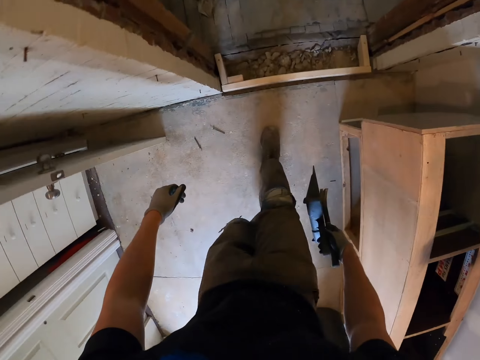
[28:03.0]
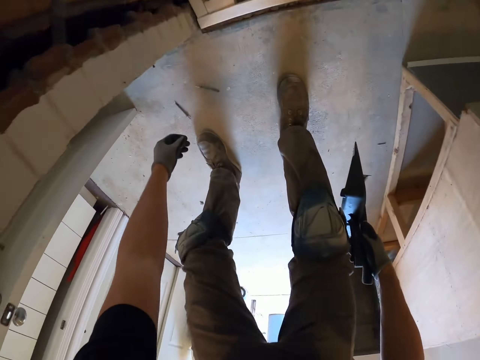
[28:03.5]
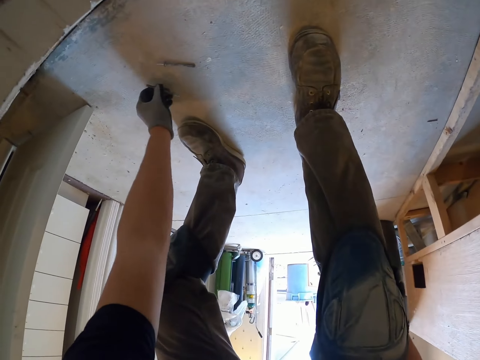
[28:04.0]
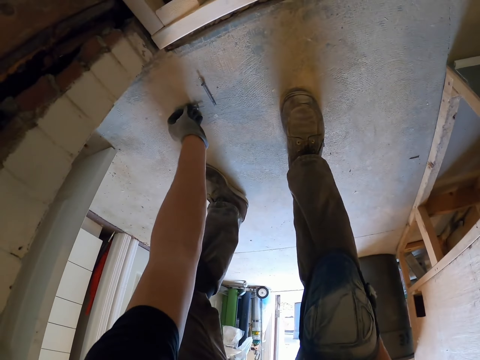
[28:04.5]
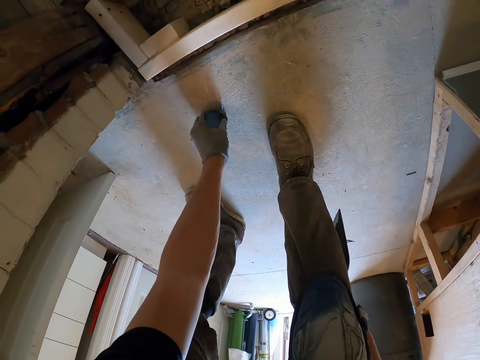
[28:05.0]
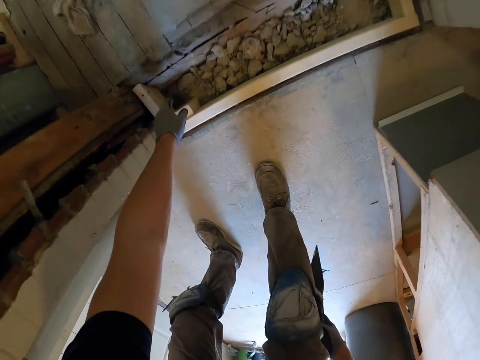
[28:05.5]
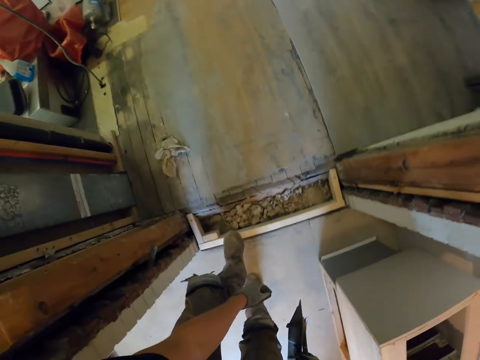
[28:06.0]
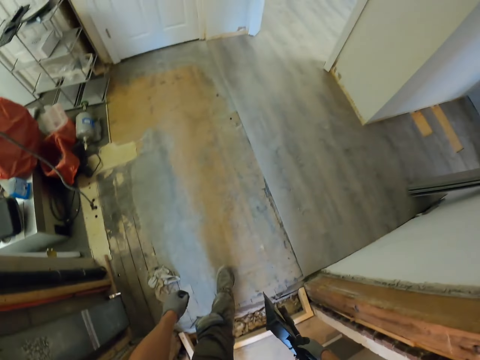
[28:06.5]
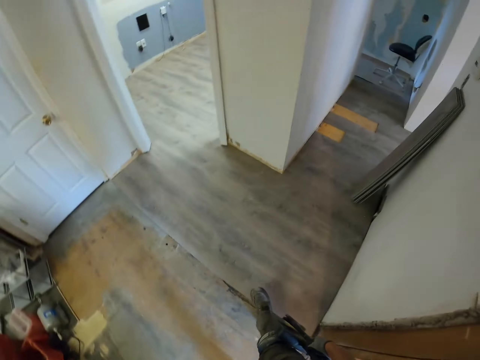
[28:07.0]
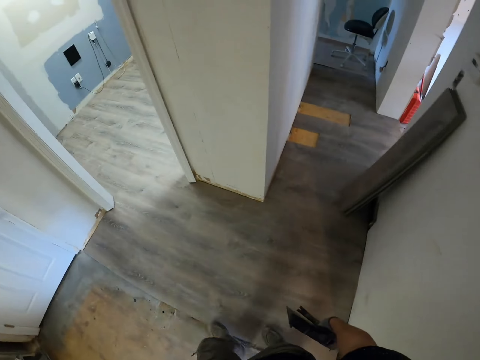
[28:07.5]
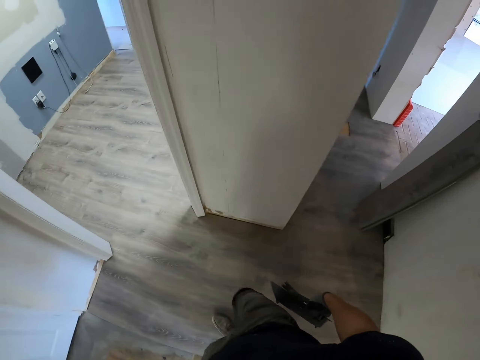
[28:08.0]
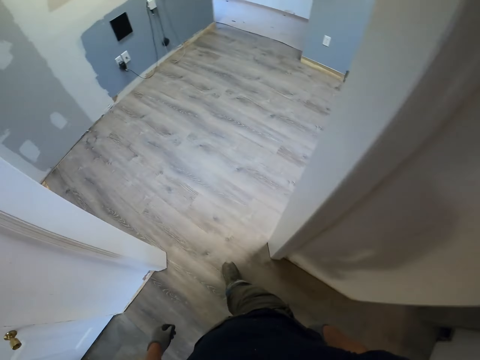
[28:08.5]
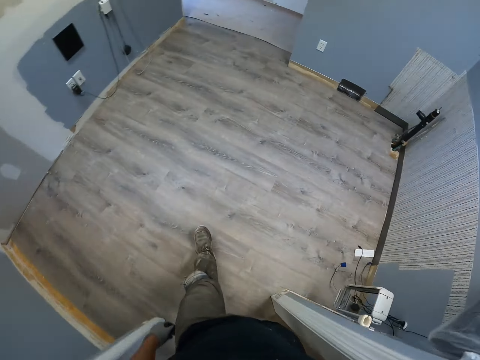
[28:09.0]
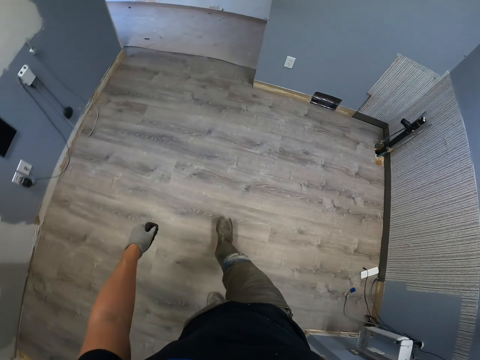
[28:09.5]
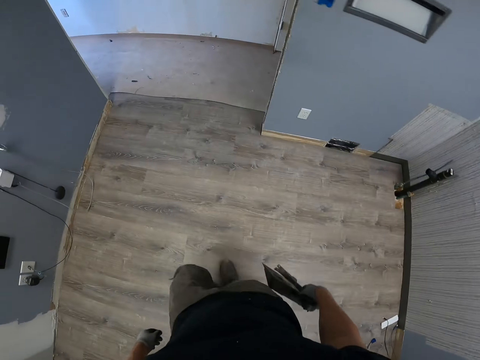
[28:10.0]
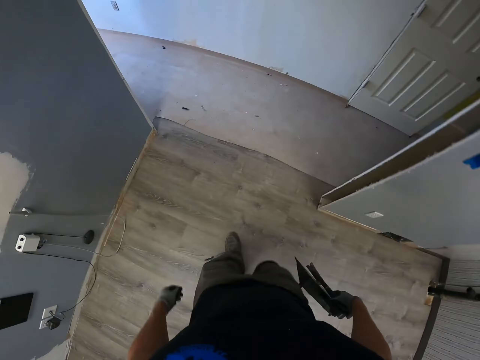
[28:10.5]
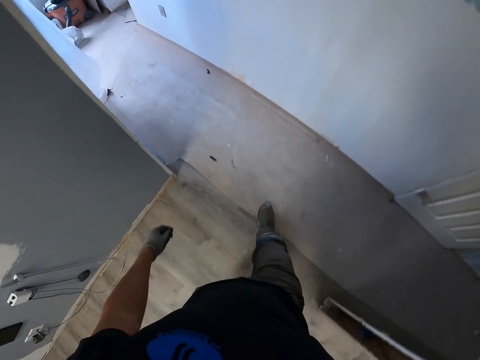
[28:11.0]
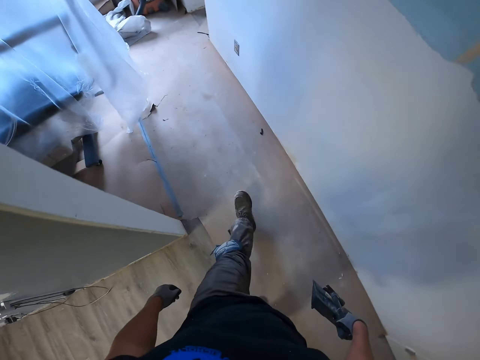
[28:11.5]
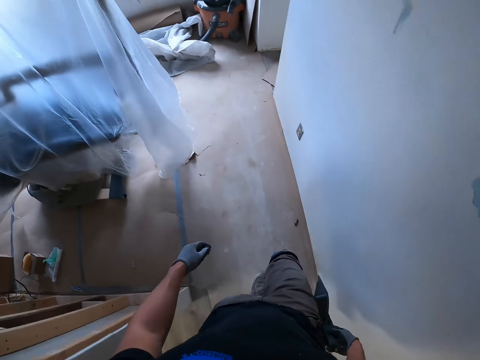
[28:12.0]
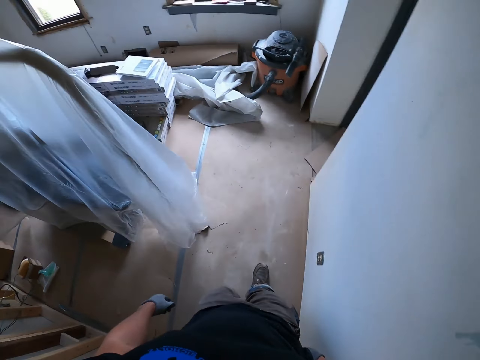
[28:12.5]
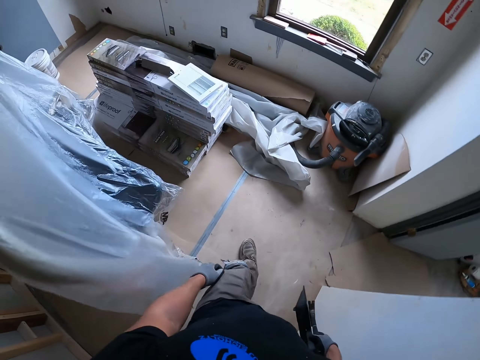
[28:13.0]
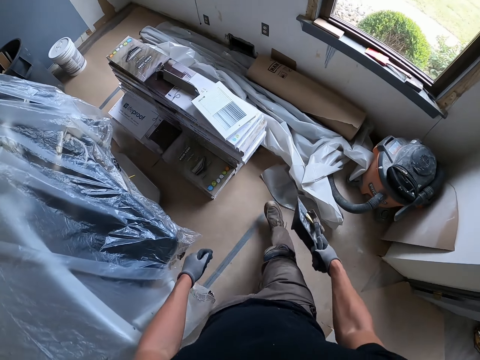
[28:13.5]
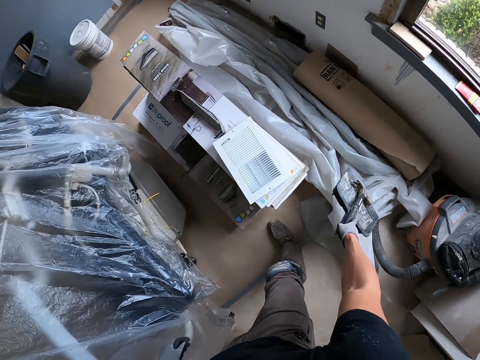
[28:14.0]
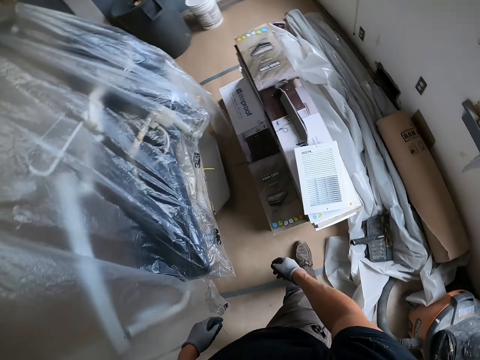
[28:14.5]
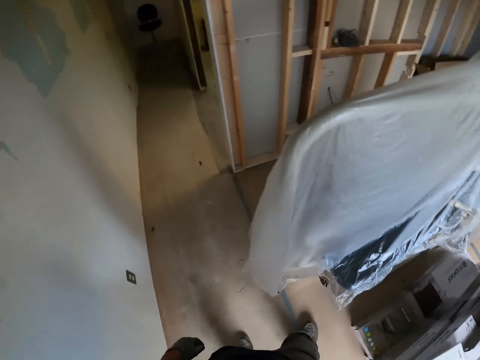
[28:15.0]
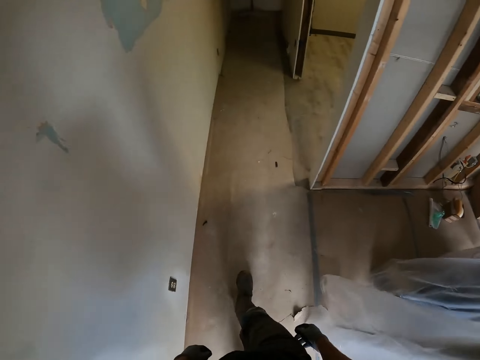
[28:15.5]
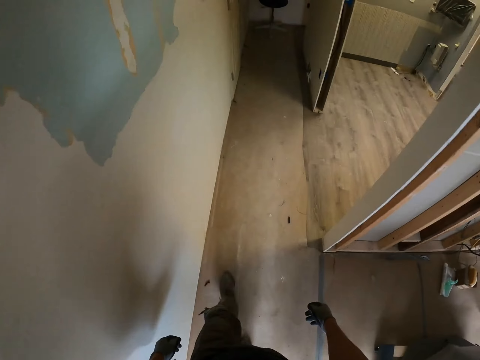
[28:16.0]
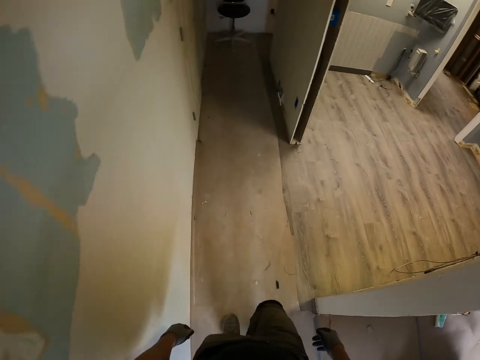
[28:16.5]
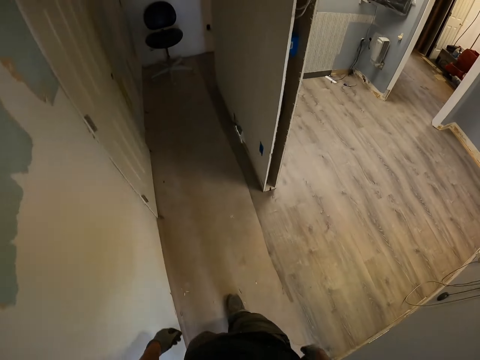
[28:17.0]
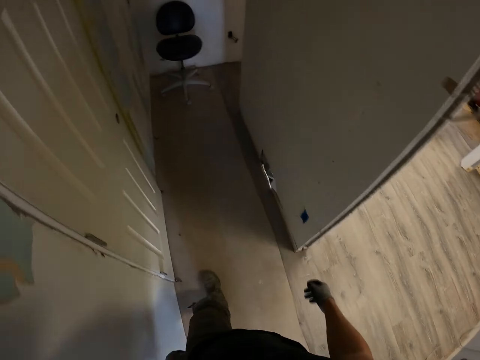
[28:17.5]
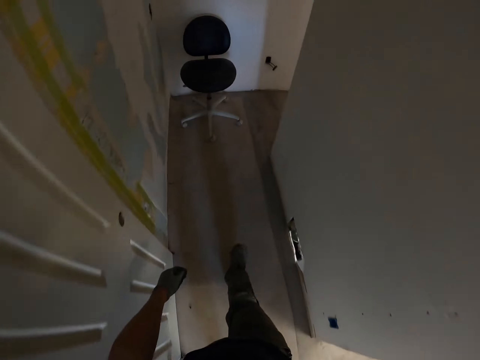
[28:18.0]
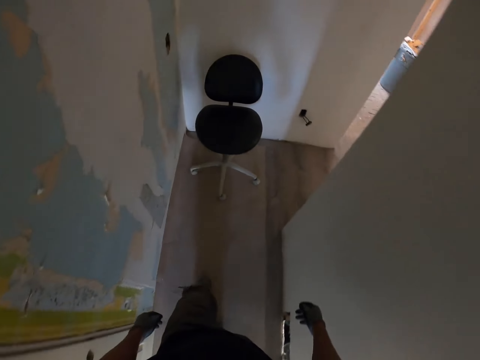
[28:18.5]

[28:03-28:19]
The camera wearer picks up something from the floor. They walk around. They move to another room. They throw the hammer and dustpan on a paper on the floor. They turn around and walk around.

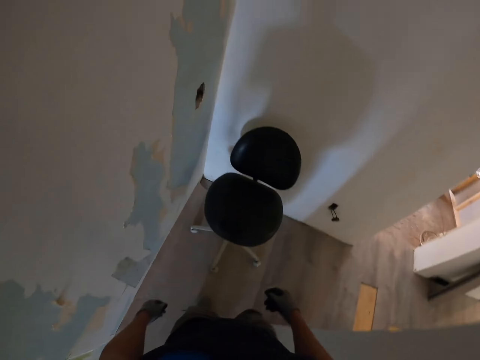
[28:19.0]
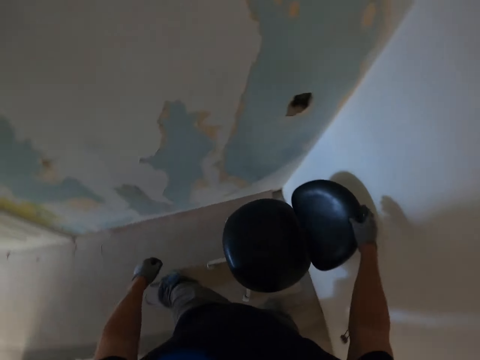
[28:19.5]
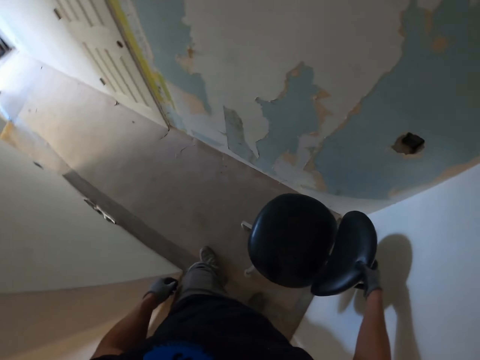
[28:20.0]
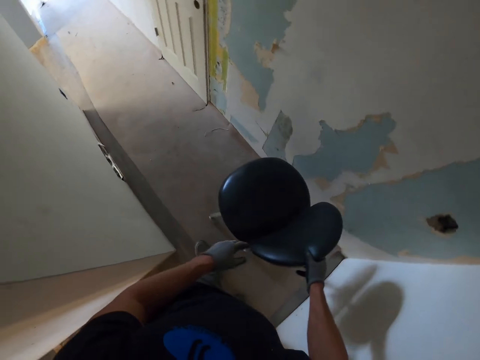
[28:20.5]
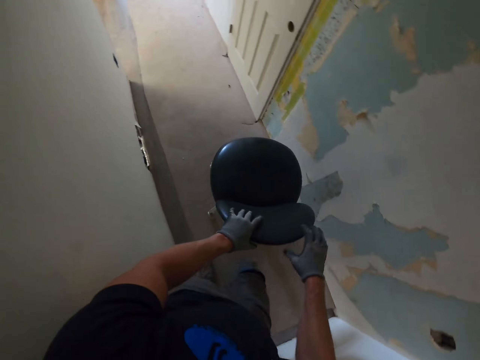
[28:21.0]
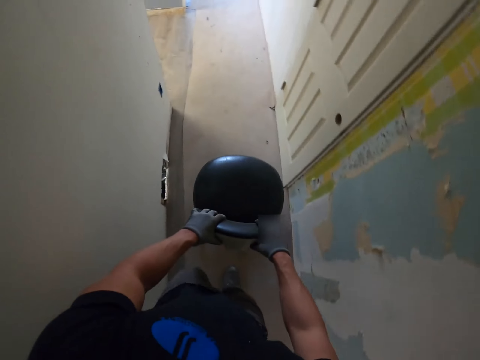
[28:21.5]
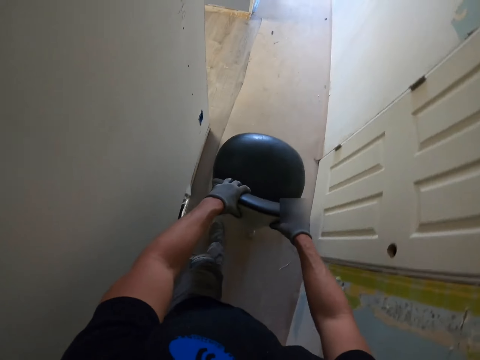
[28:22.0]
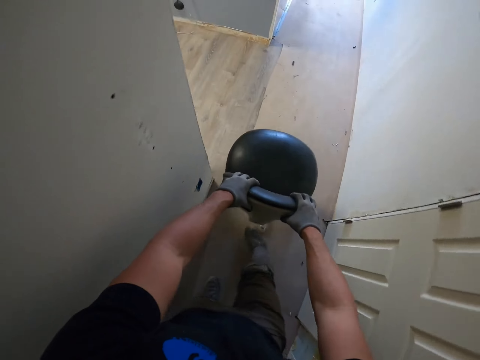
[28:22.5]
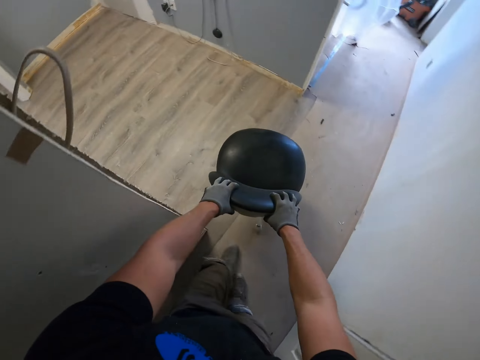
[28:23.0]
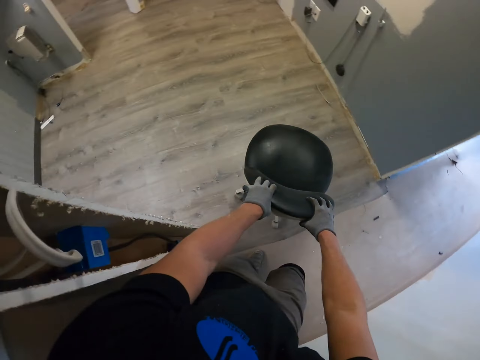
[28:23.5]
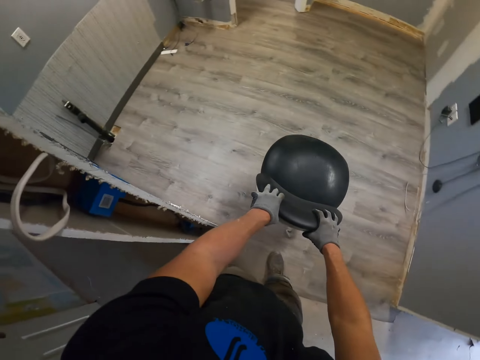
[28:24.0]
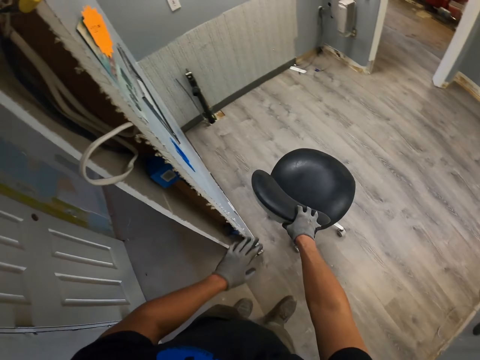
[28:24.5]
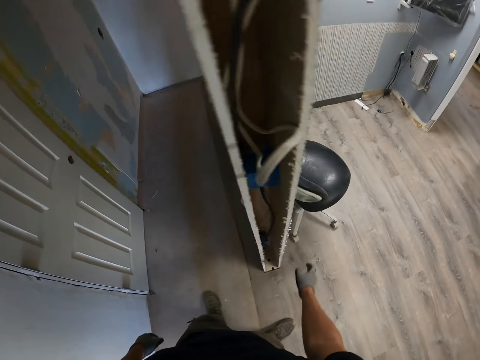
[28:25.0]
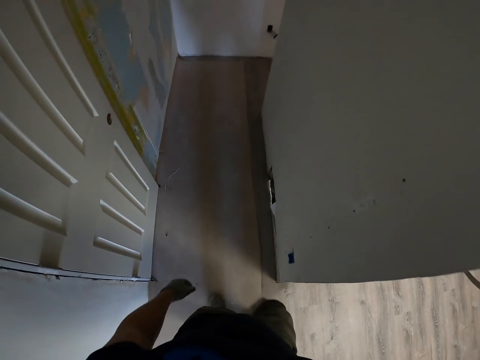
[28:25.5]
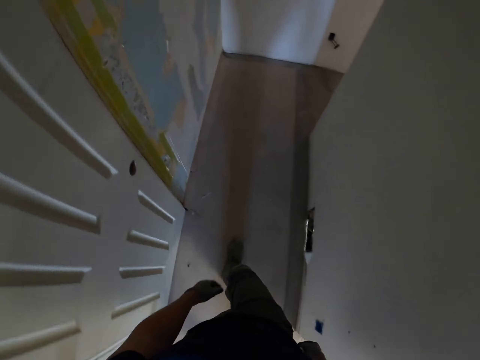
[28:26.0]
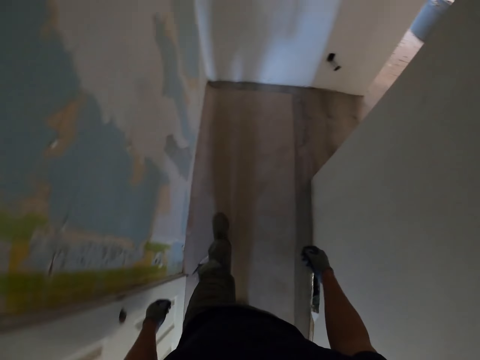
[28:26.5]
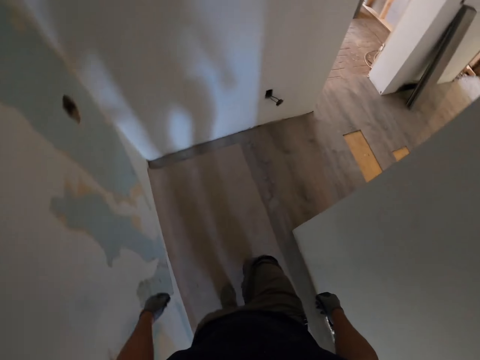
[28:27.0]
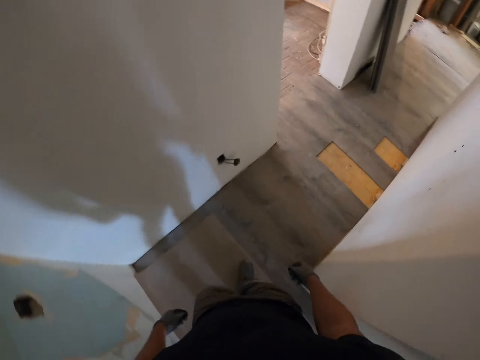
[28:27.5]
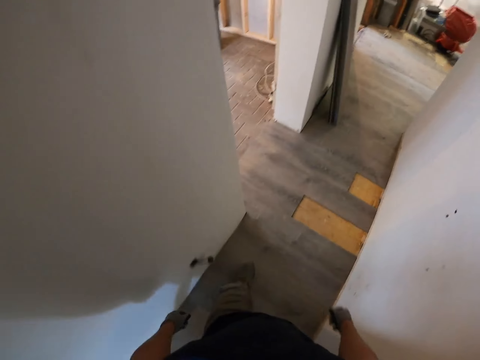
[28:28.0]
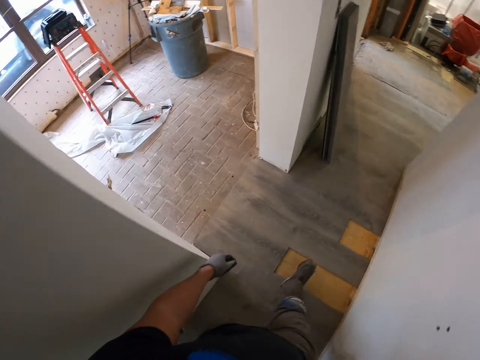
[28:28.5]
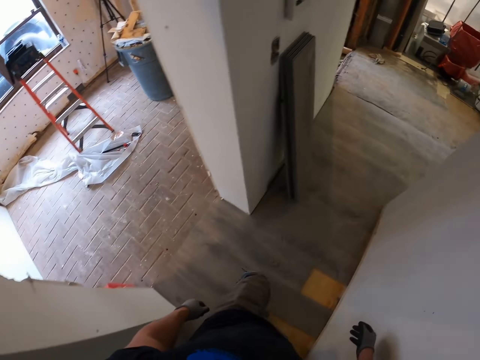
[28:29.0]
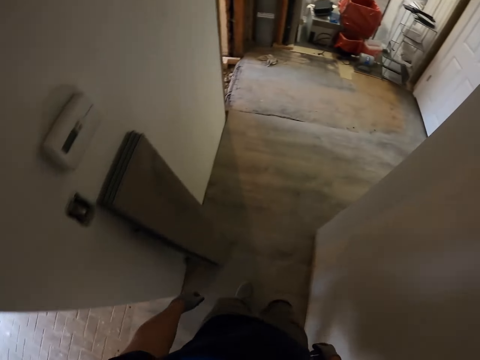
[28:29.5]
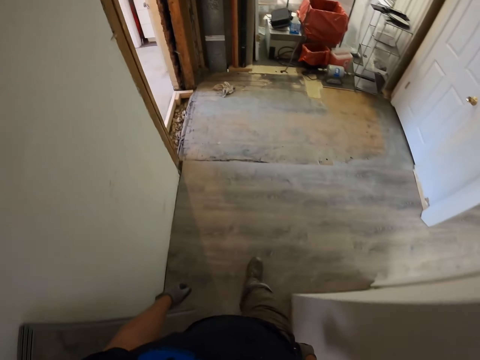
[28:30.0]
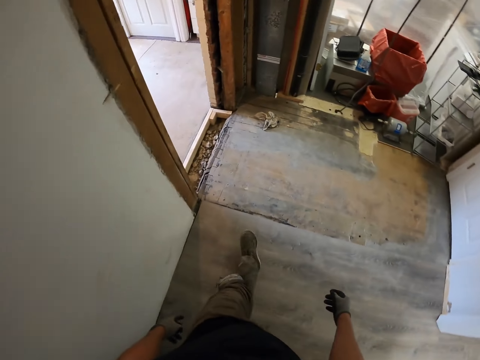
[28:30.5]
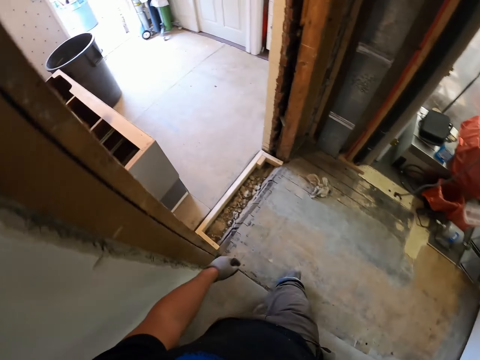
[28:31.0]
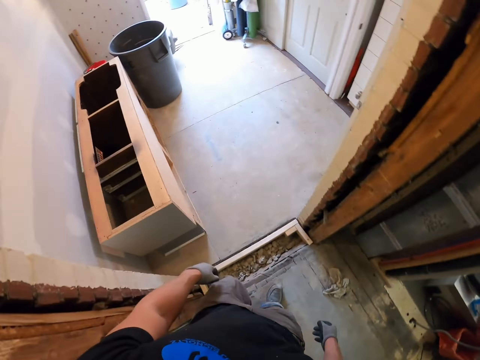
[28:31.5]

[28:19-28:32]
The camera wearer touches a chair. They push the chair. They release the chair and walk around.
